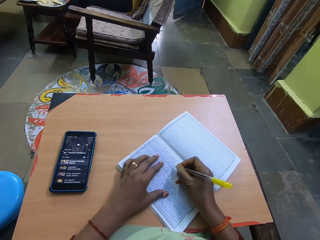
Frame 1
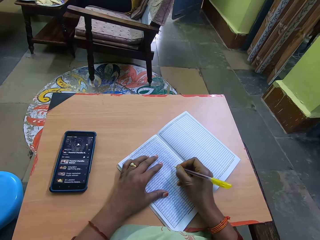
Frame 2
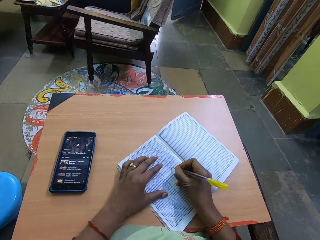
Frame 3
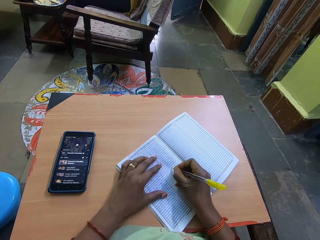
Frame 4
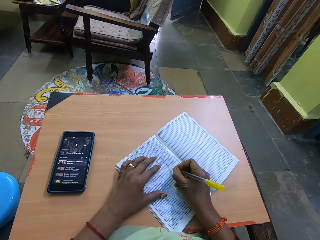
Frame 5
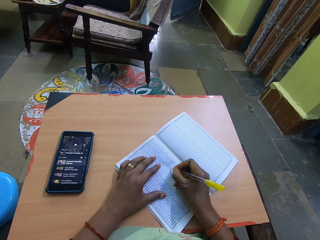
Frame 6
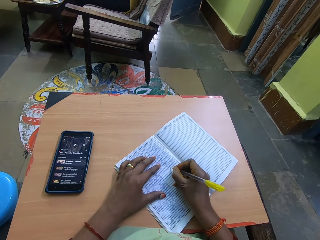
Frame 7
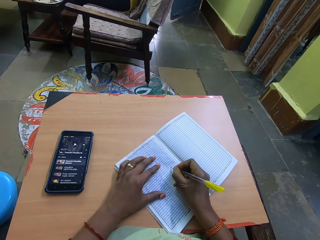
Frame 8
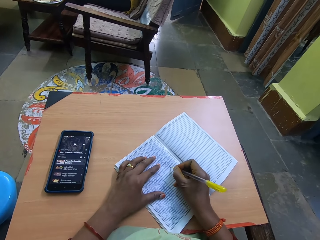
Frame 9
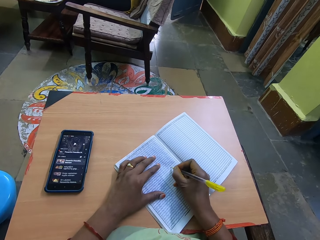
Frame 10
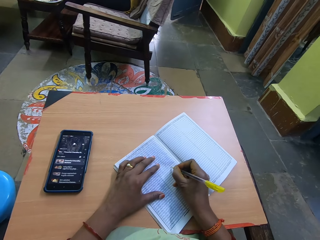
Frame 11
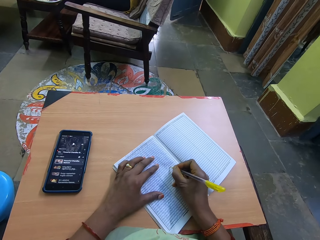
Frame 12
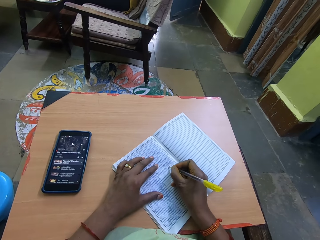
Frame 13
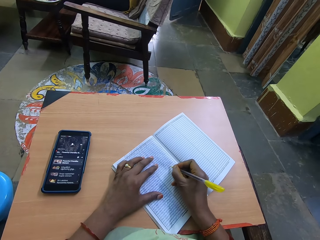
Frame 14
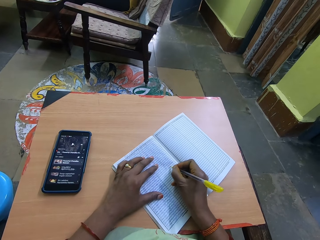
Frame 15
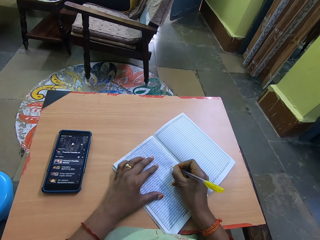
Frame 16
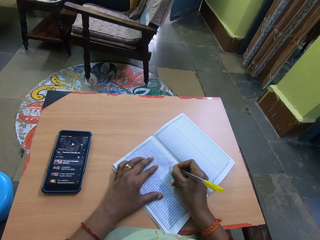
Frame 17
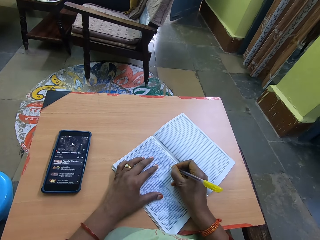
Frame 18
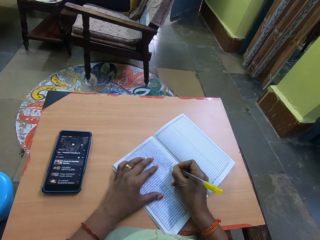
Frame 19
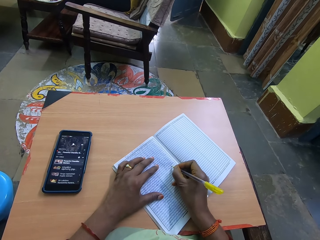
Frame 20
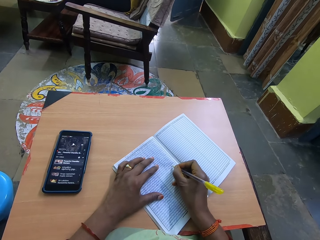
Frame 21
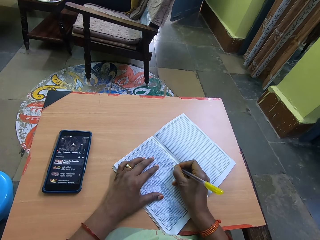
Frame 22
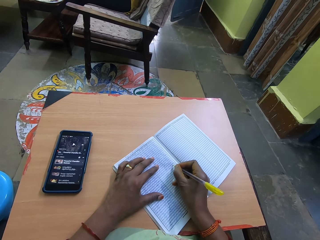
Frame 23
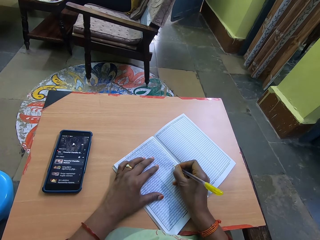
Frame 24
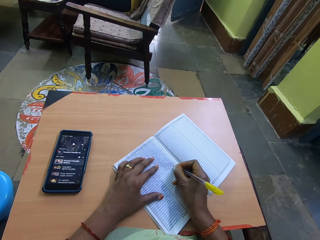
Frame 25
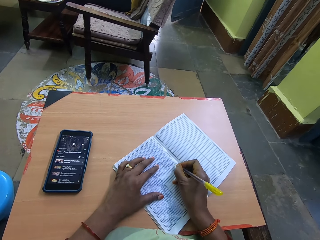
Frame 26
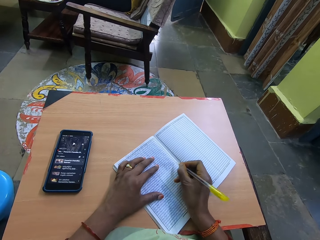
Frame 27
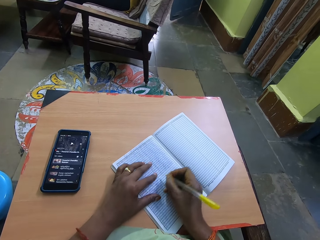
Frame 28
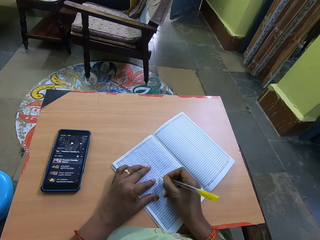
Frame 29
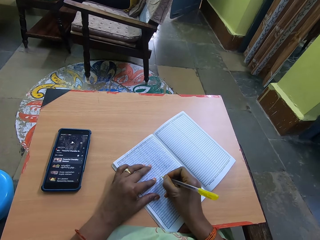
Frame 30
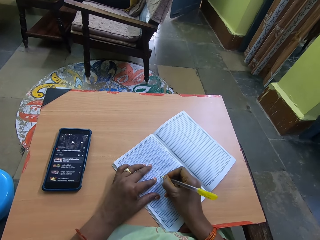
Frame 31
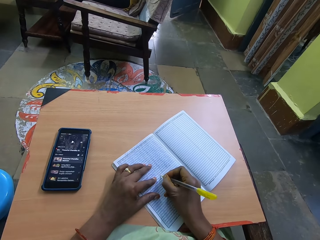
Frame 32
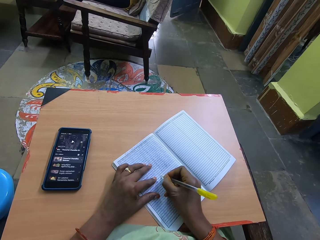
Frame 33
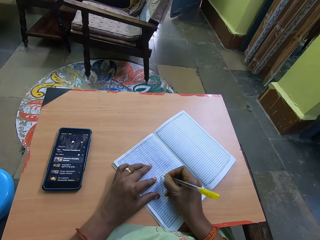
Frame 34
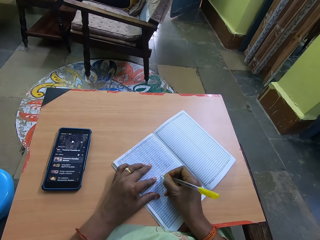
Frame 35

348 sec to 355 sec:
The camera wearer places her left hand on the book on the table. She writes on the book on the table with the pen in her right hand.

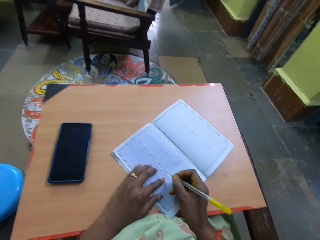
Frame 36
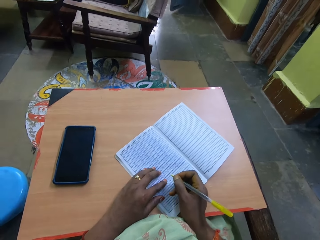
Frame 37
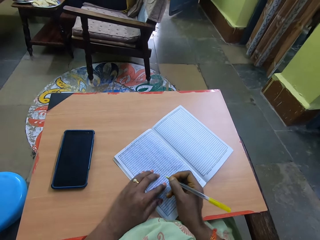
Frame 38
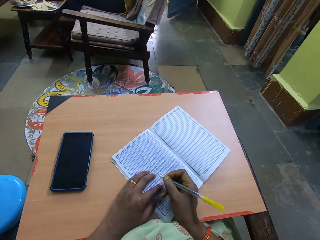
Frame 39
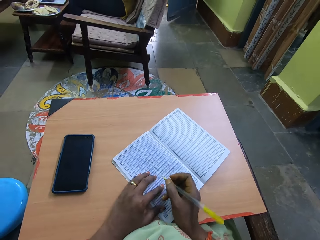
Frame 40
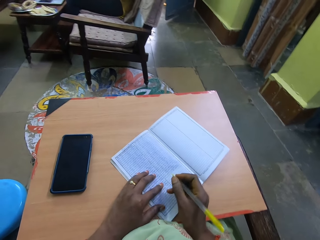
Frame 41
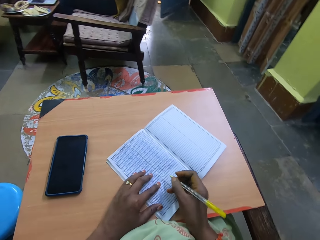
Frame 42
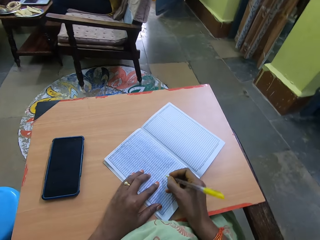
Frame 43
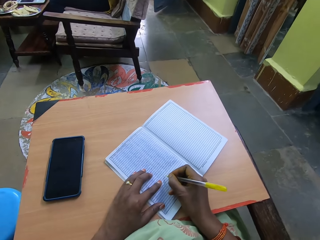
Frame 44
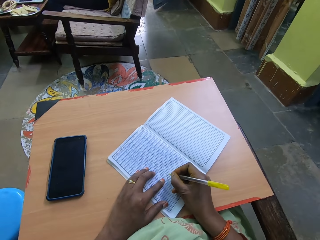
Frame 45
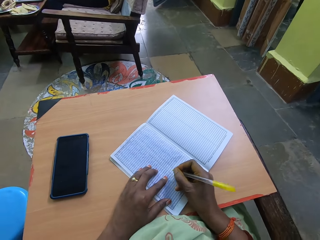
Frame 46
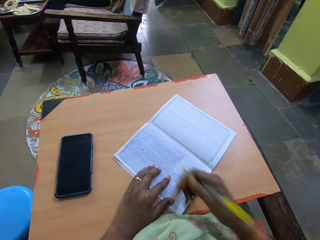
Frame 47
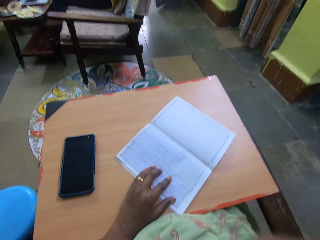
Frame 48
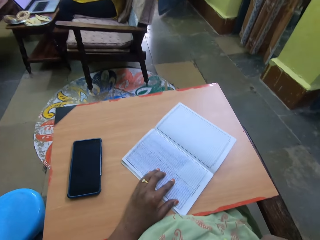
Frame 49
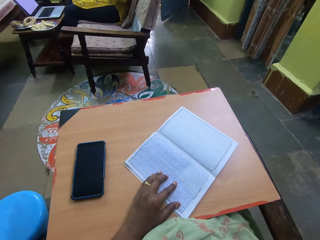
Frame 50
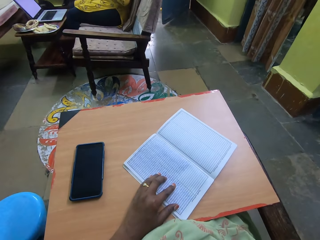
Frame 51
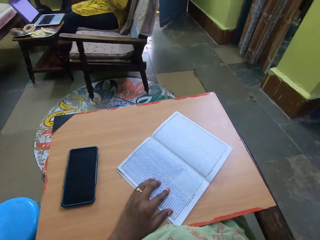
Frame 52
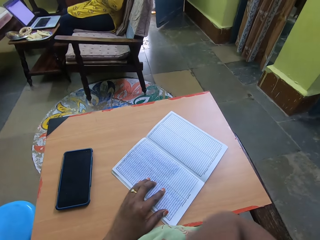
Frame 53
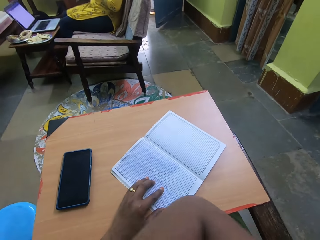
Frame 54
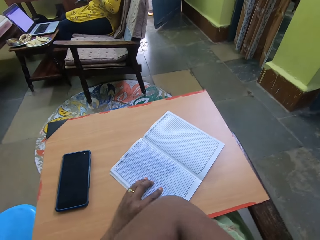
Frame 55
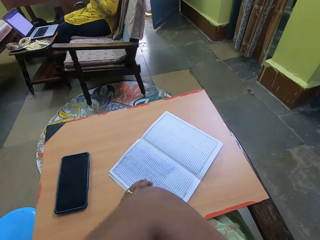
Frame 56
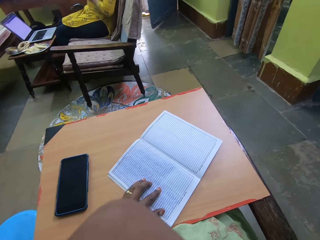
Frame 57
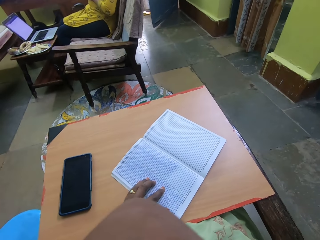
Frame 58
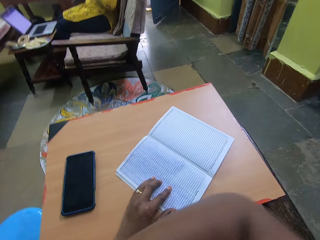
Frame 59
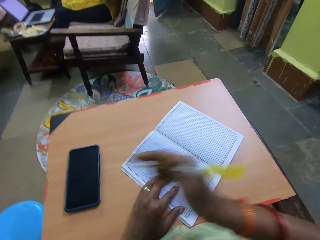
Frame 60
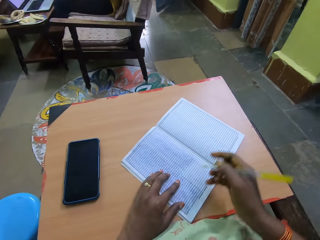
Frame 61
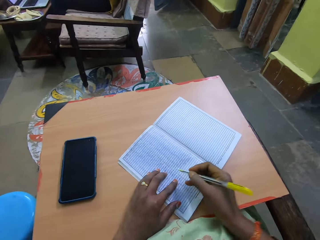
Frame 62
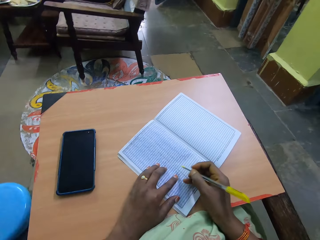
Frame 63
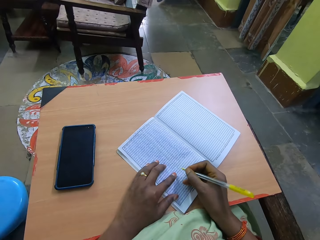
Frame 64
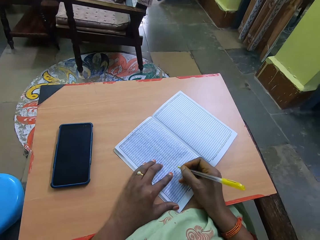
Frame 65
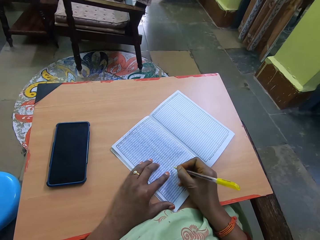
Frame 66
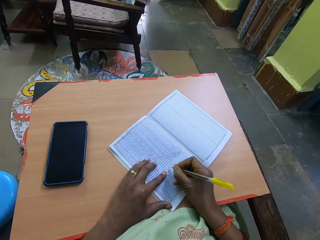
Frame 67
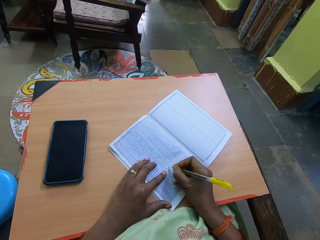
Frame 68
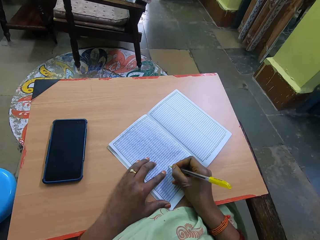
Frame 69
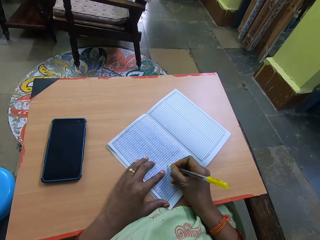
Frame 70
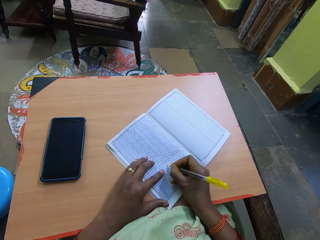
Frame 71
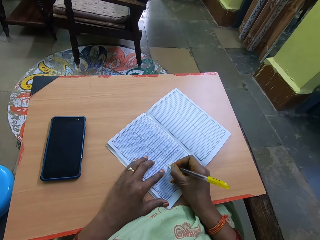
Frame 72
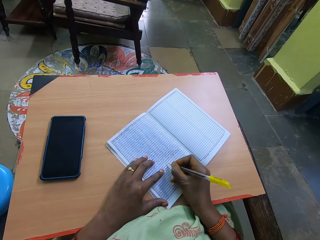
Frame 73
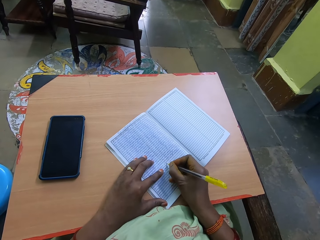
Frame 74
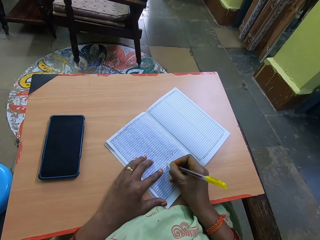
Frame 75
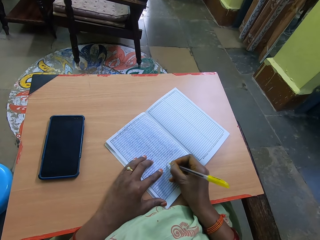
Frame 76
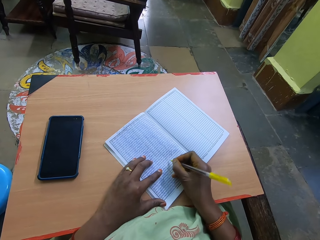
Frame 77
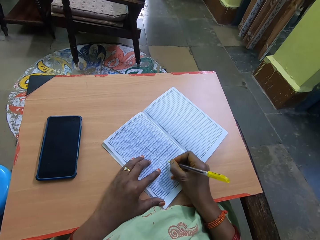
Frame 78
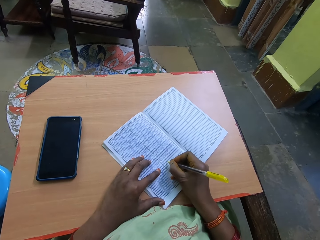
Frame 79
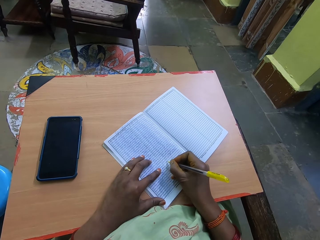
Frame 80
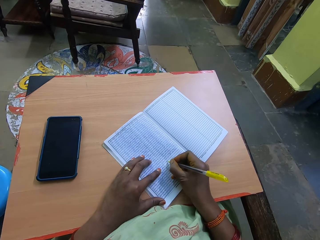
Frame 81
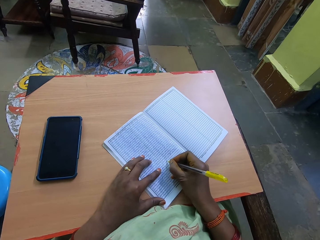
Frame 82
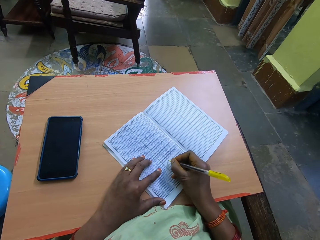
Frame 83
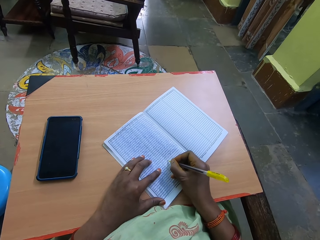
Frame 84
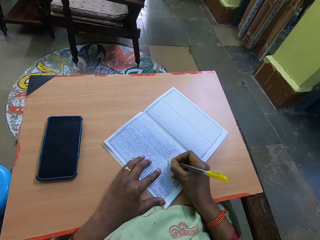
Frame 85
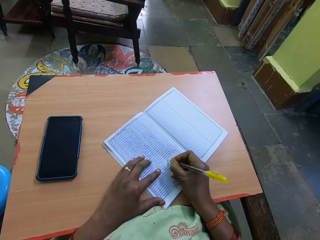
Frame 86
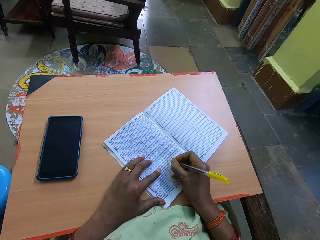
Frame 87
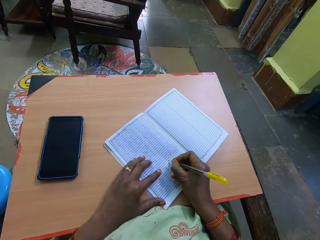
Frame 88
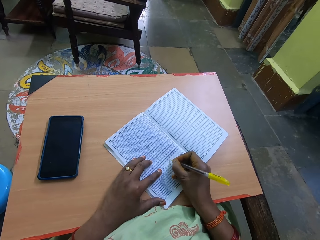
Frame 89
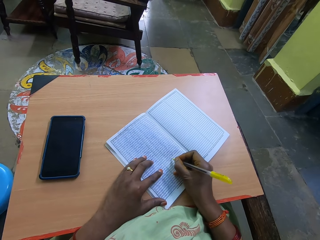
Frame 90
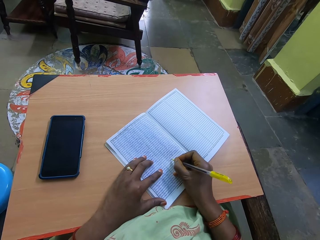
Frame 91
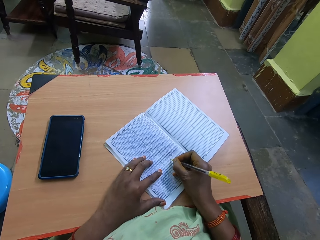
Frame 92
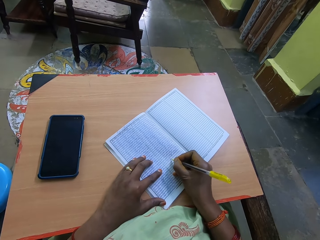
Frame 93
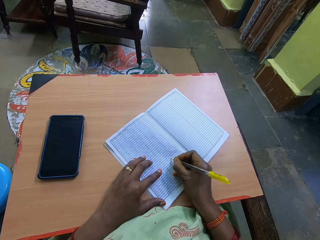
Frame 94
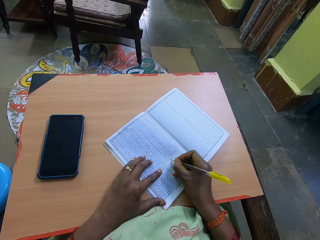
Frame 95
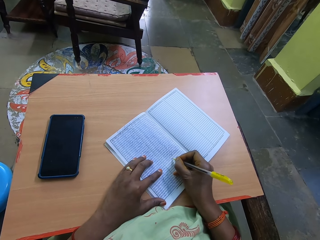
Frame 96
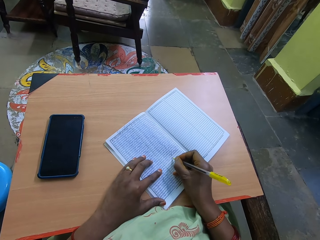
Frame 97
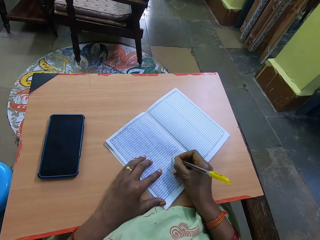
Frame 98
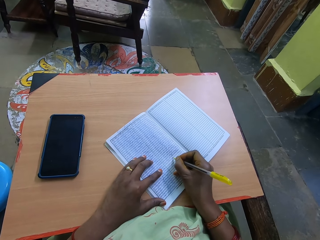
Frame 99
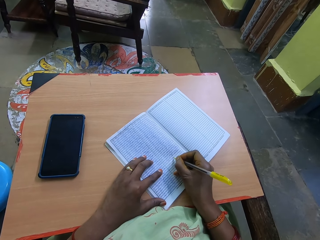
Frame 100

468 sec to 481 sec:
The camera wearer moves the book. She scratches her neck. She writes on the book.

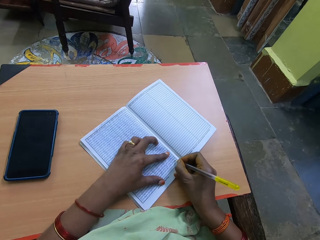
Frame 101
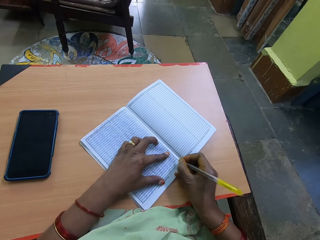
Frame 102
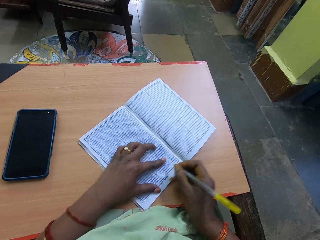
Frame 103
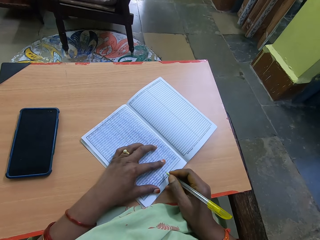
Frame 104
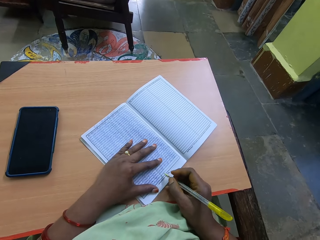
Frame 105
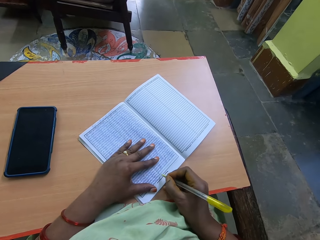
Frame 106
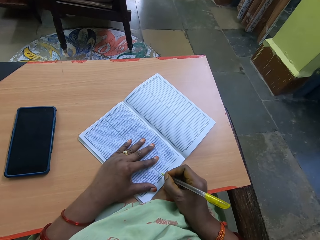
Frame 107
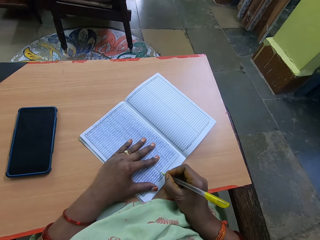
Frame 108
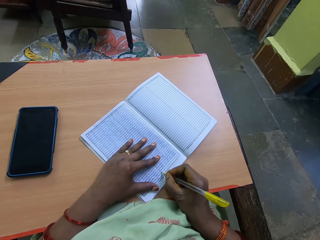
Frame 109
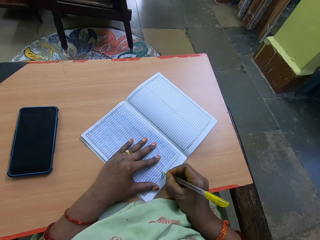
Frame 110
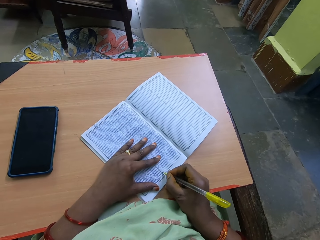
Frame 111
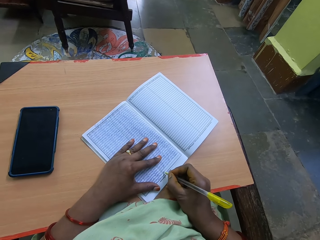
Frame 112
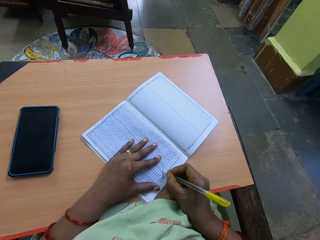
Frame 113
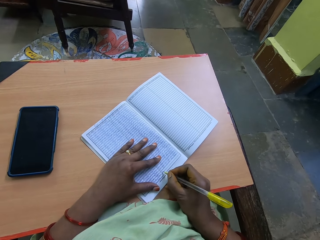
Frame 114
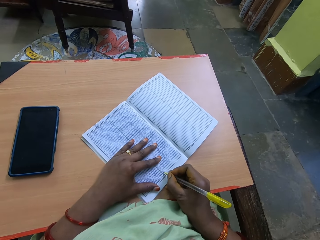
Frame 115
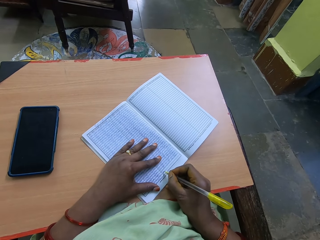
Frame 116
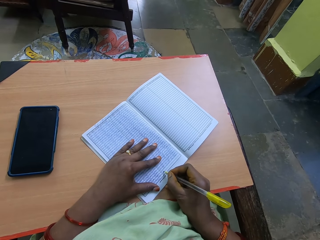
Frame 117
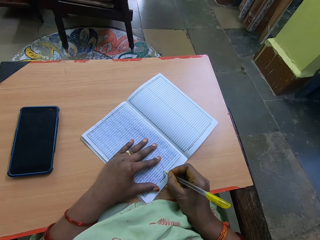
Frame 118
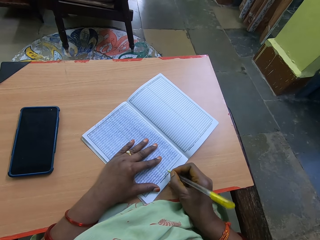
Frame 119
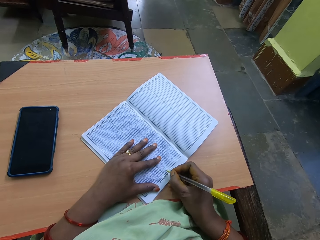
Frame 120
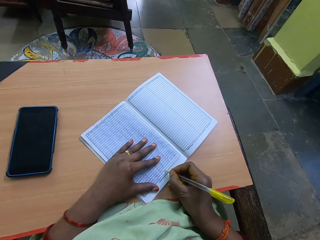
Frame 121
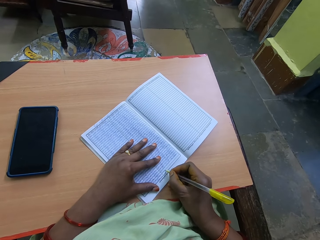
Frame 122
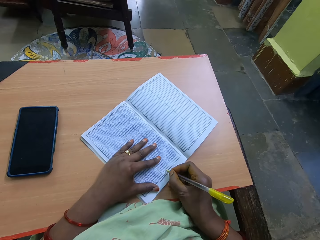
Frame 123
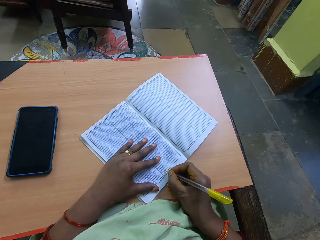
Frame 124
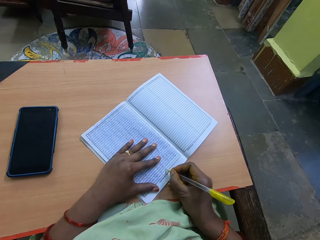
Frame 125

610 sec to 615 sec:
The camera wearer adjusts the left hand.
